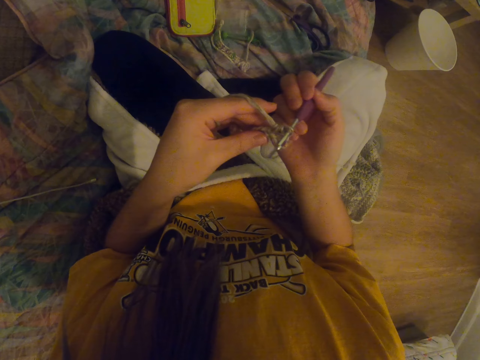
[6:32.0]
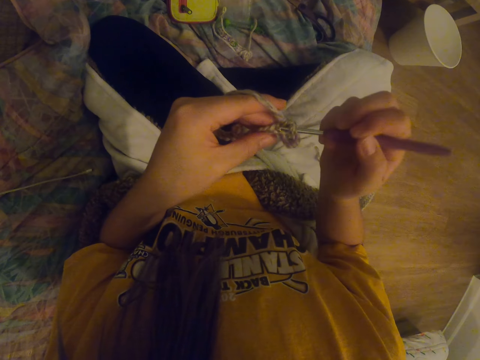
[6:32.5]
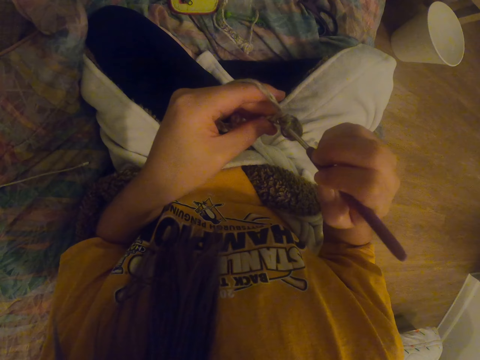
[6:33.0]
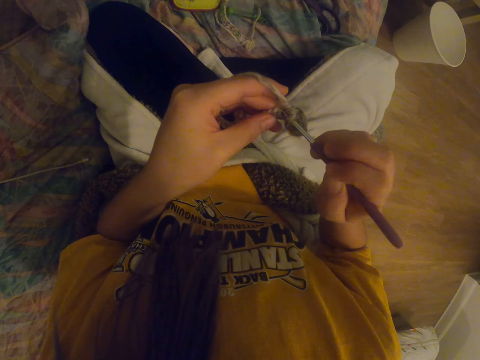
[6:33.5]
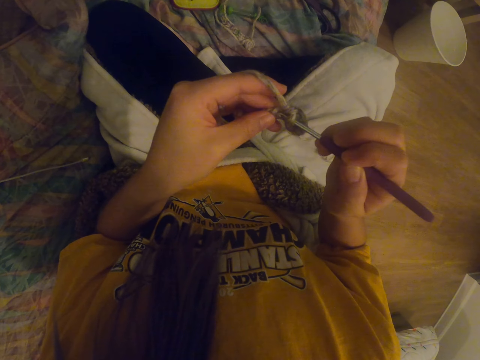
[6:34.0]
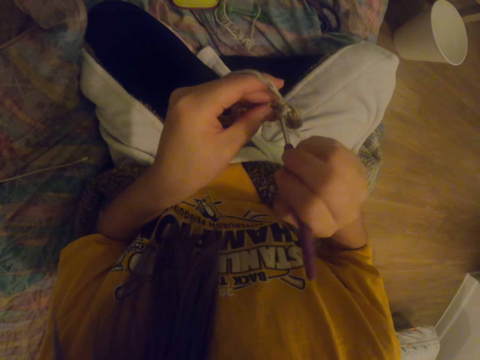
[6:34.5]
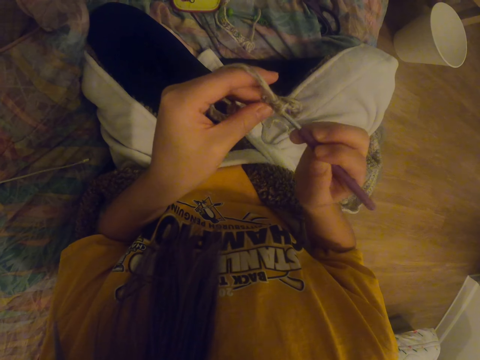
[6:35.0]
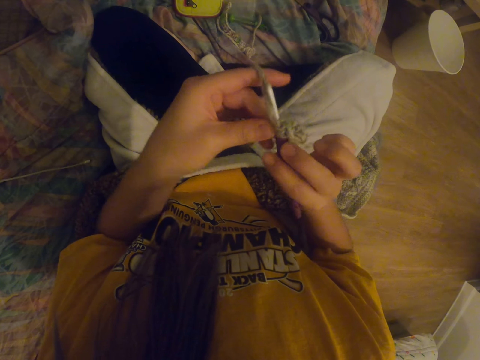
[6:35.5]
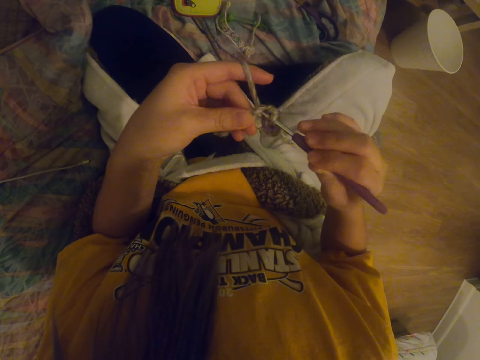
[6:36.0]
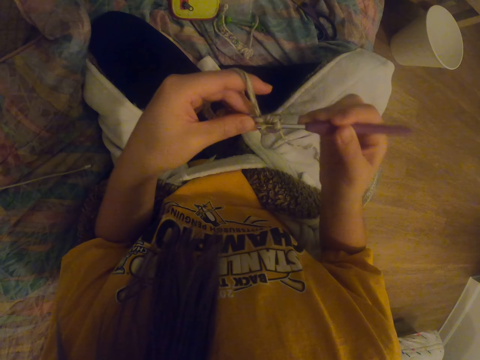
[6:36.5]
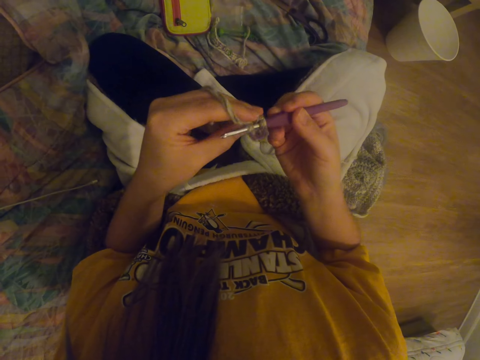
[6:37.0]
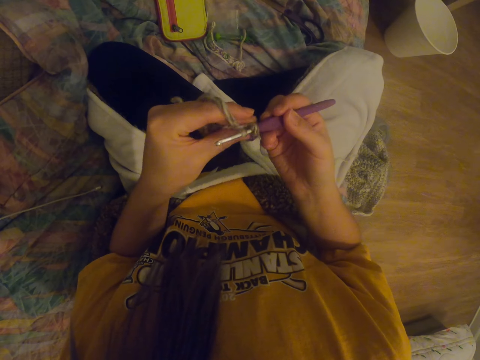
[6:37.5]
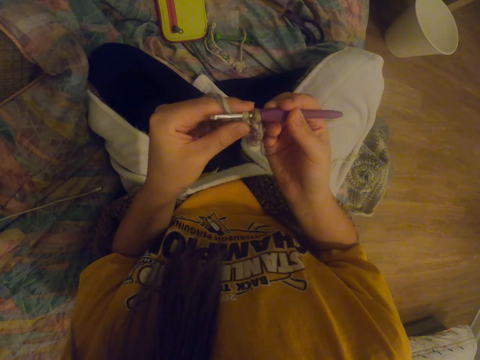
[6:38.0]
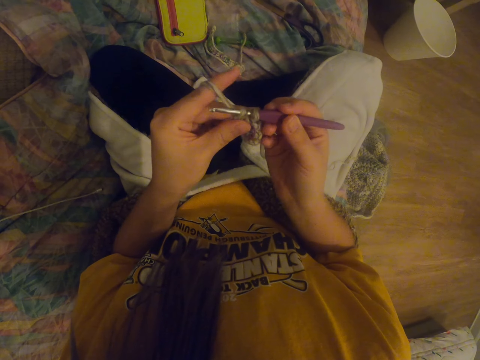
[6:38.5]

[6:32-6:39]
The camera wearer knits a fabric with a crochet hook and a knitting thread.

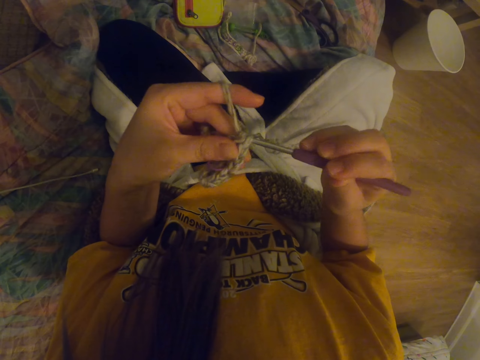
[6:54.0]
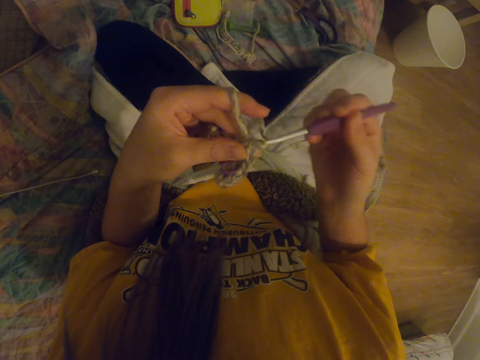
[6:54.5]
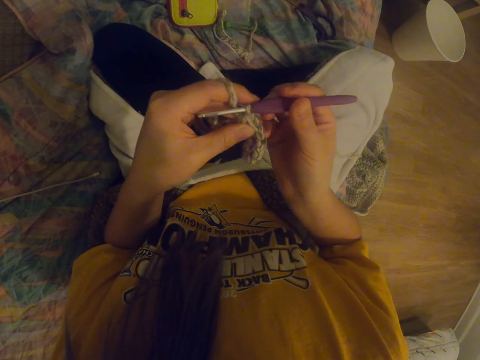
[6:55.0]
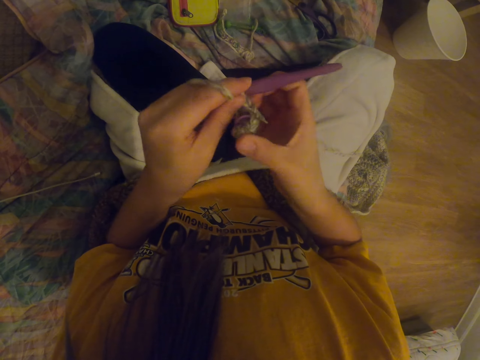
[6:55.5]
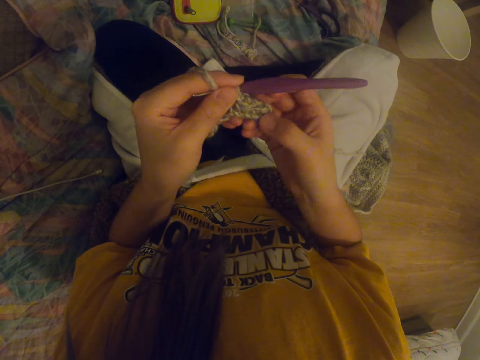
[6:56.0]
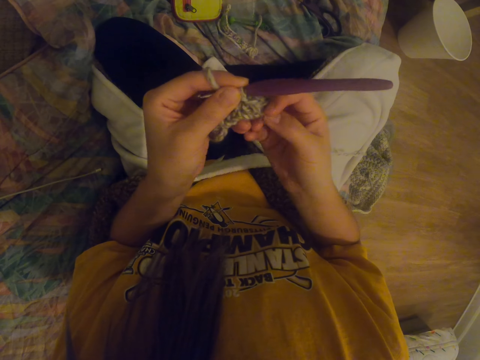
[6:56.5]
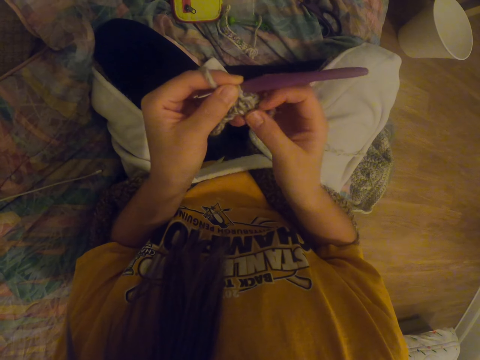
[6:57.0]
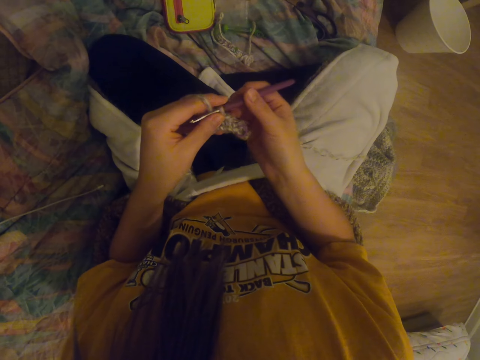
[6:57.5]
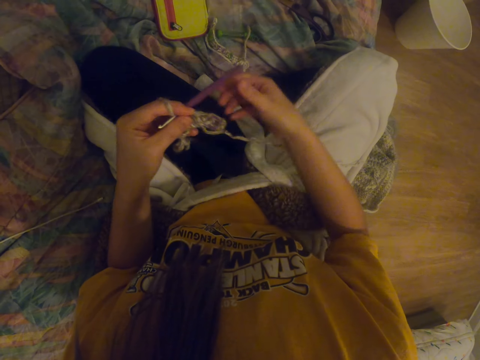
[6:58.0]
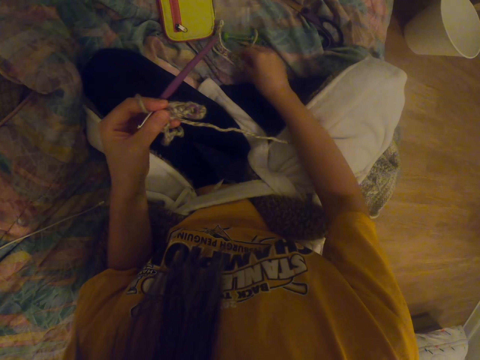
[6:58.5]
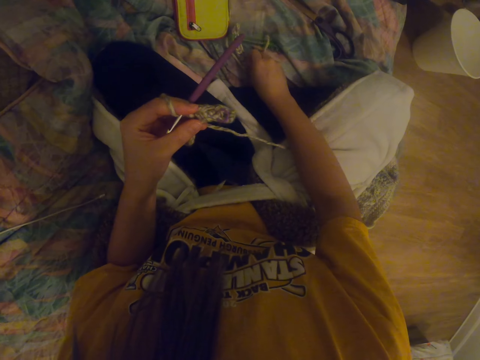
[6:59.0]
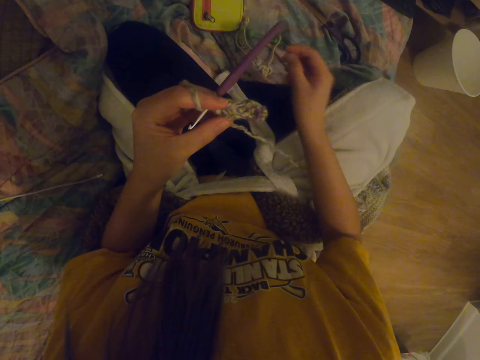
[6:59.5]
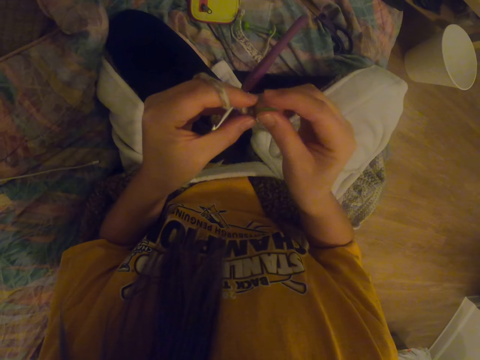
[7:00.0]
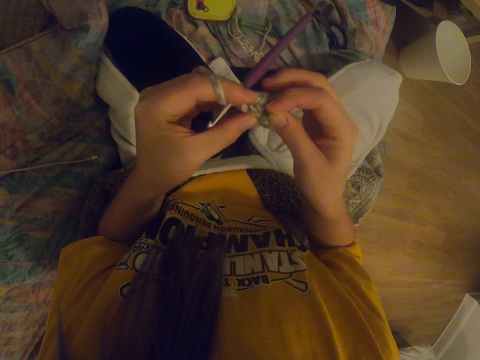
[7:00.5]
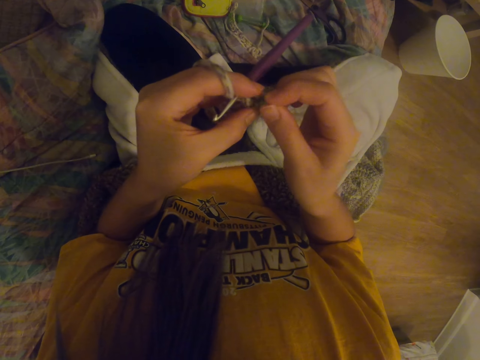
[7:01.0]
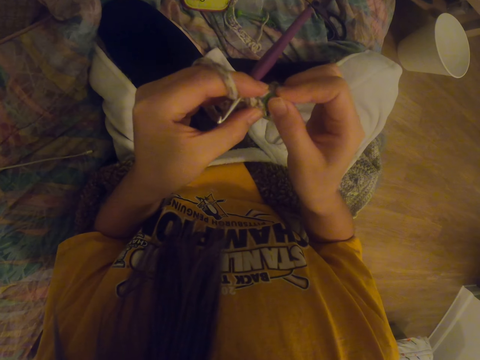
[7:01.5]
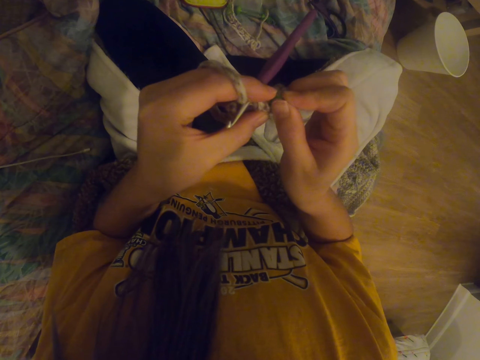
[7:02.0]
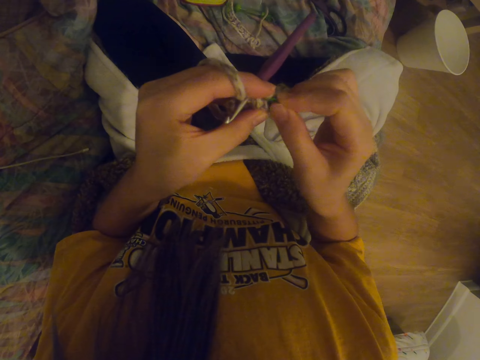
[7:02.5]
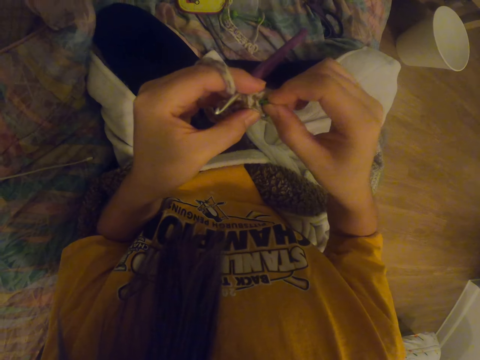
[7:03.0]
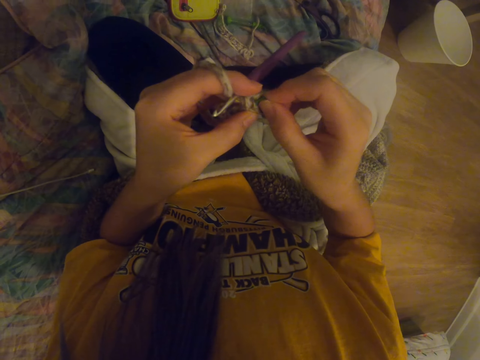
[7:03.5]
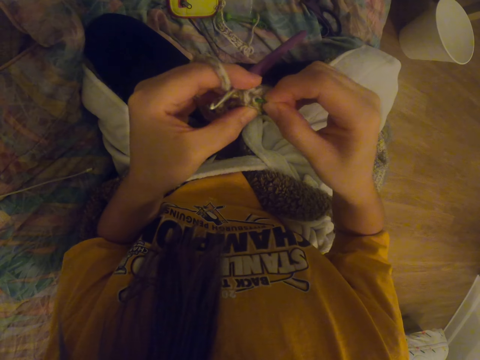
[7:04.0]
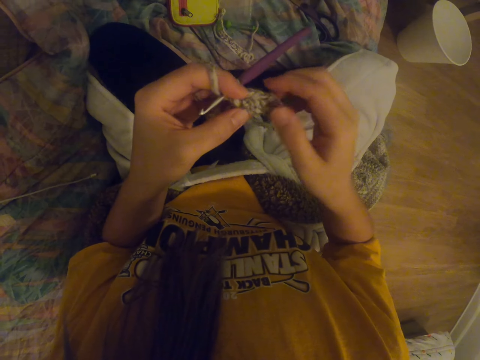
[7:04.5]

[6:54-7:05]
The camera wearer stretches the garment. They hold a fabric with a hand. They pick up the decoration. They fix the decoration to the garment.

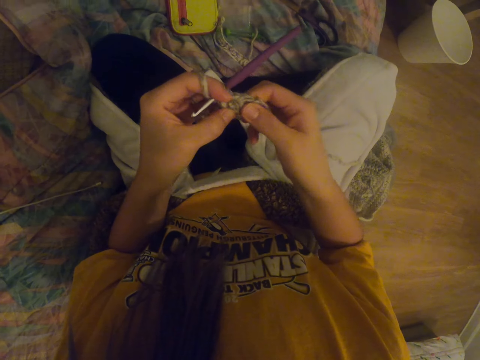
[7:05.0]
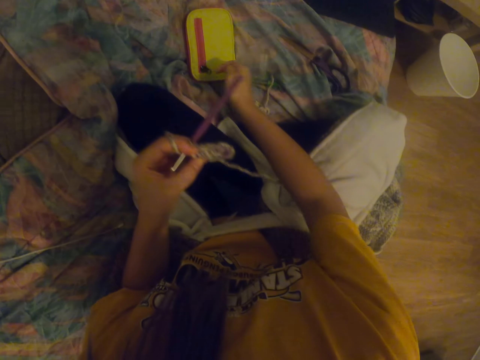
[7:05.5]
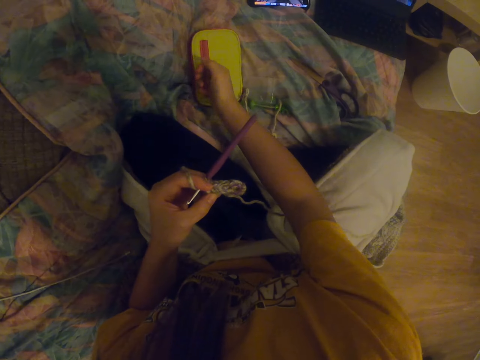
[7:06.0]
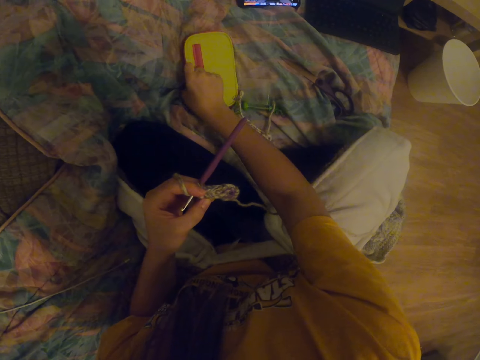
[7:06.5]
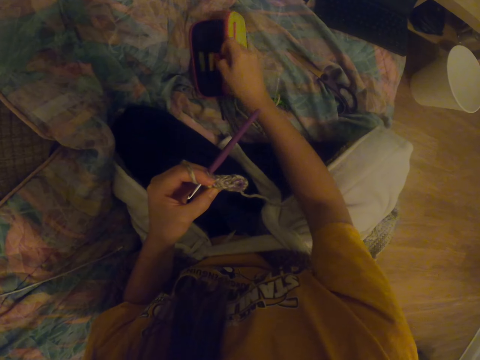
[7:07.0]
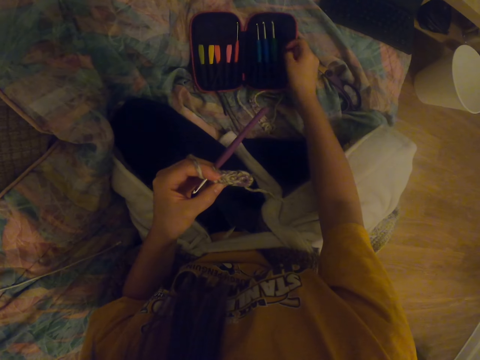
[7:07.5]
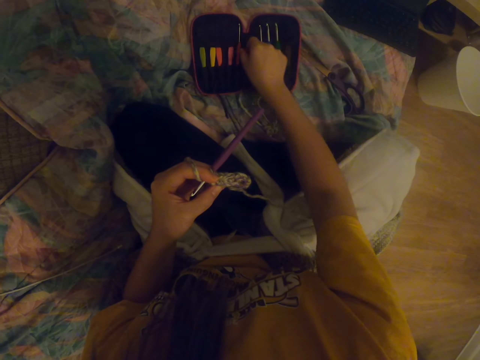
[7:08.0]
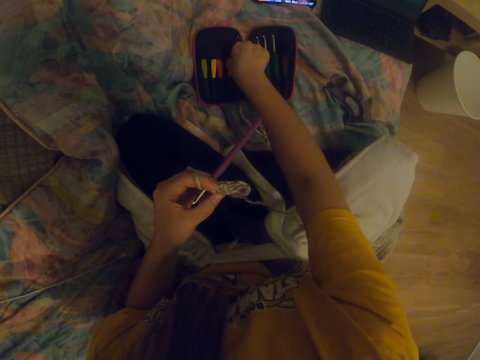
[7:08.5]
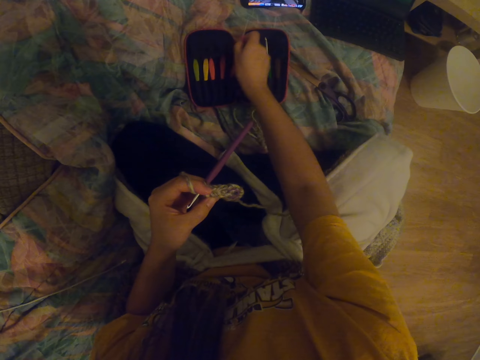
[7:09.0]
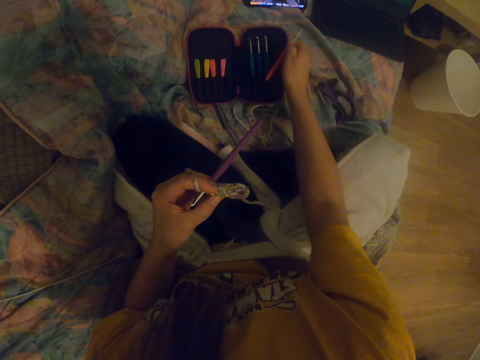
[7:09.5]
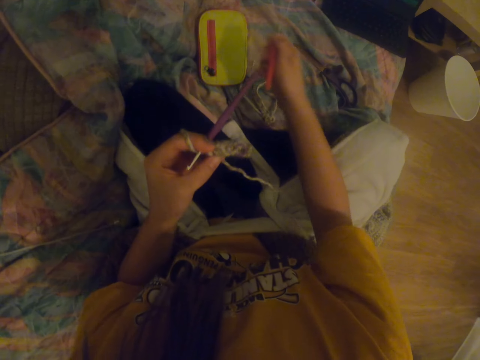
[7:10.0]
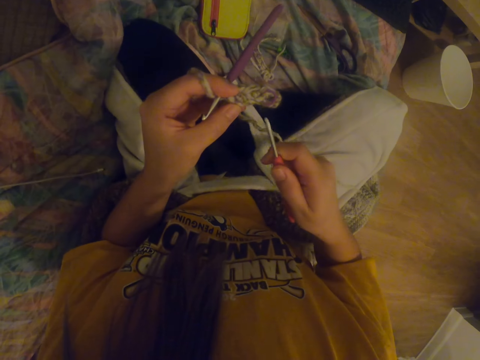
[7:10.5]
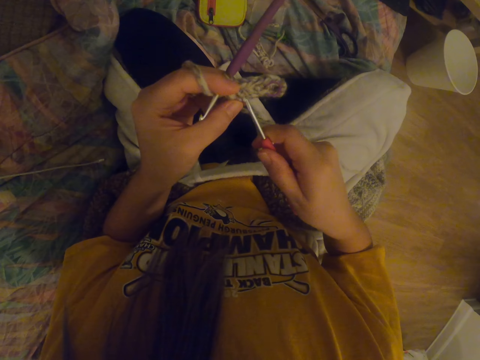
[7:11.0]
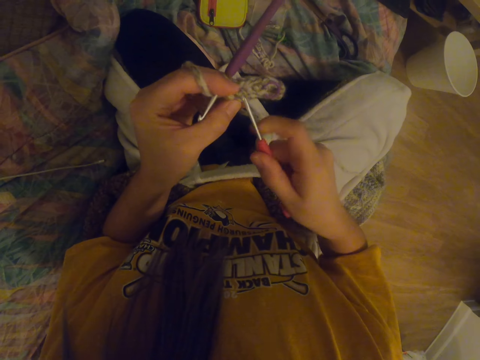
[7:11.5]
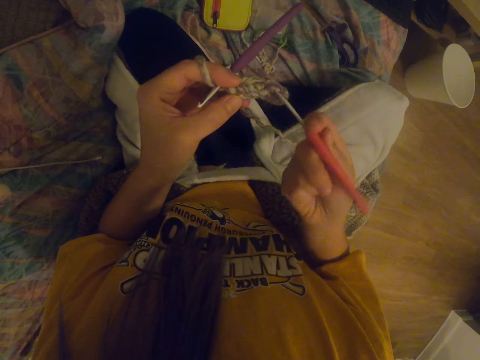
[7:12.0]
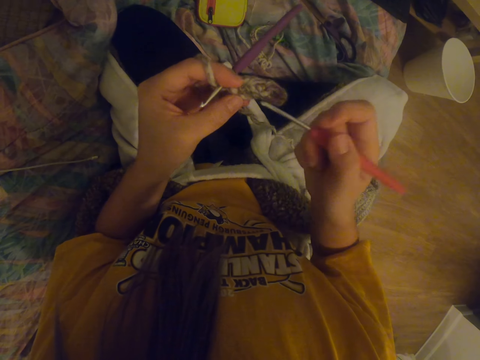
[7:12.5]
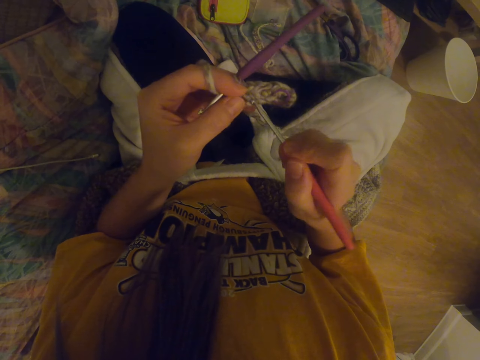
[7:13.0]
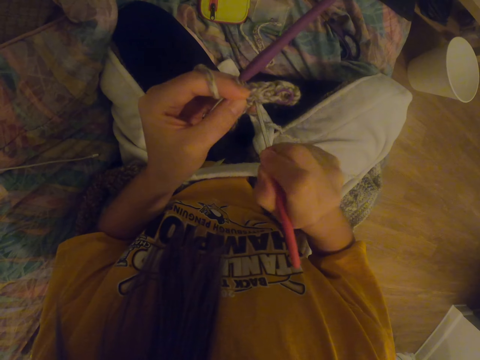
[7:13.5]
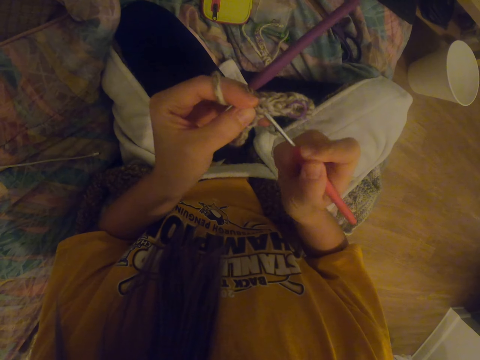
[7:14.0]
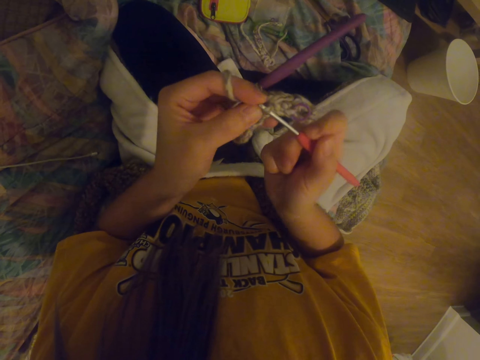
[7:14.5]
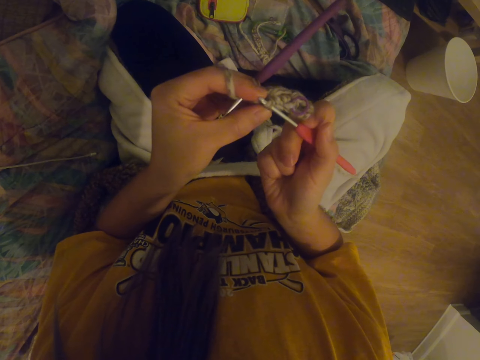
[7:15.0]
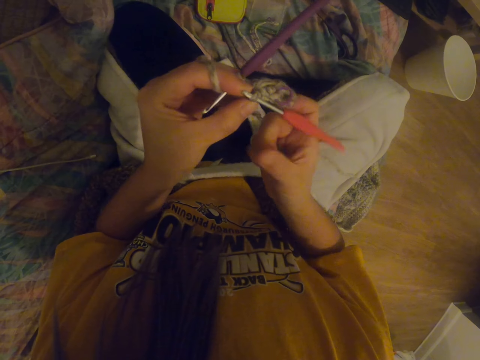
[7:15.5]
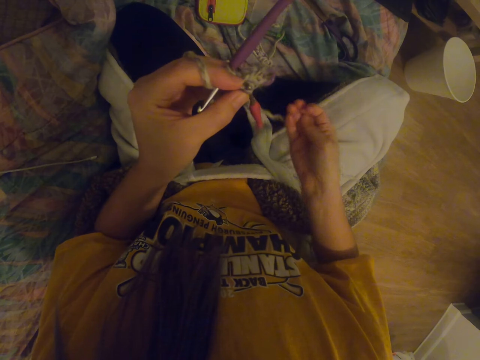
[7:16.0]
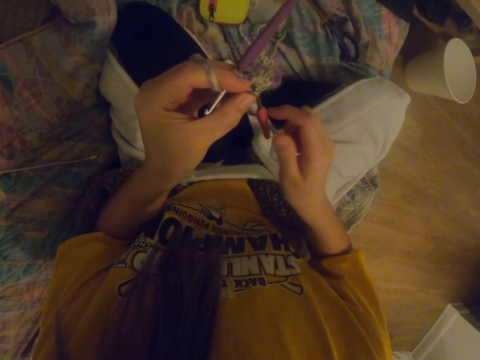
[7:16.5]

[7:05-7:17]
The camera wearer stretches the garment. They open a crochet hooks container, pick up another crochet hook, and close the crochet hooks container. They insert the crochet hook into the garment.
